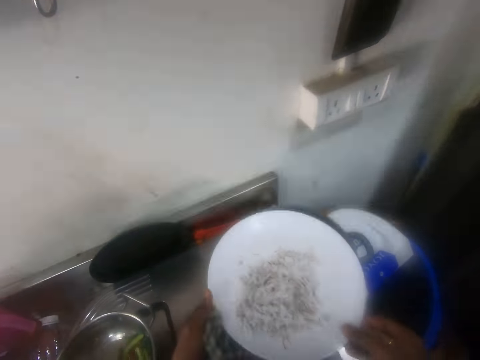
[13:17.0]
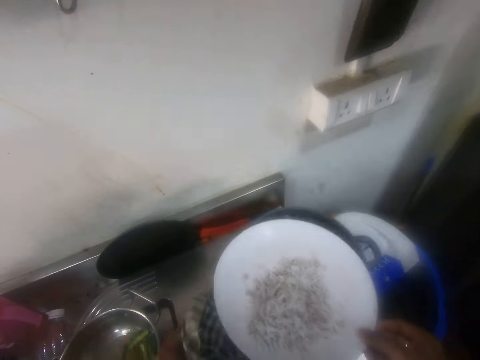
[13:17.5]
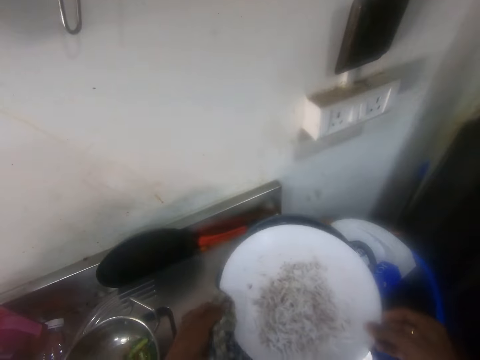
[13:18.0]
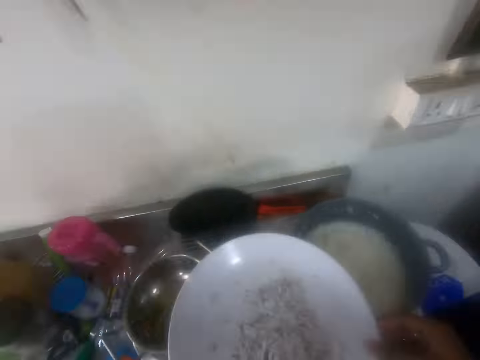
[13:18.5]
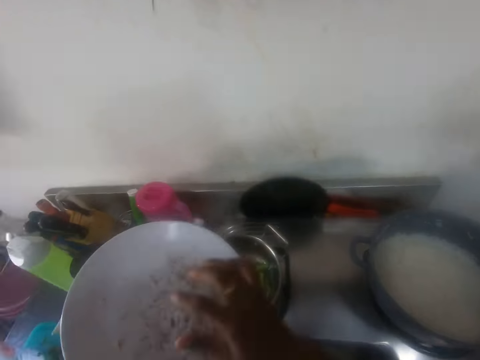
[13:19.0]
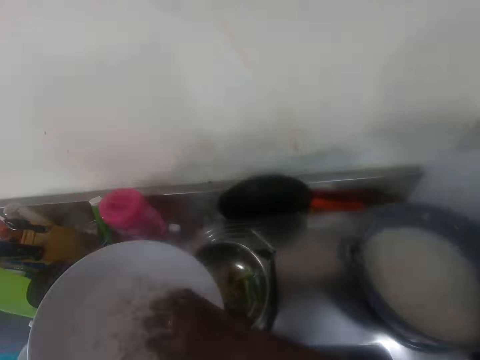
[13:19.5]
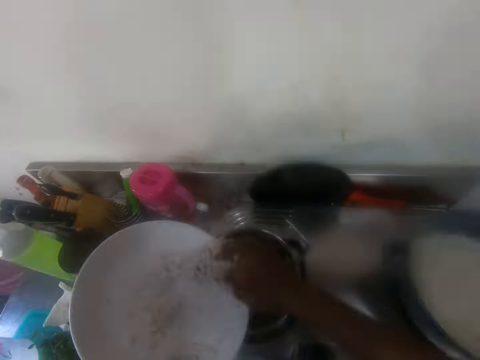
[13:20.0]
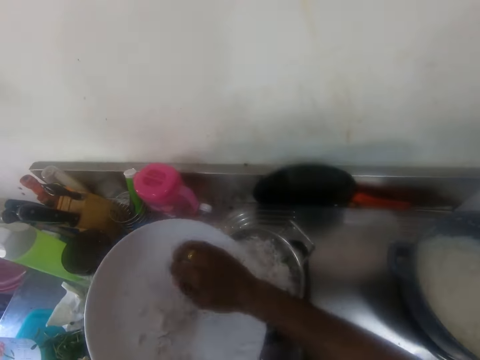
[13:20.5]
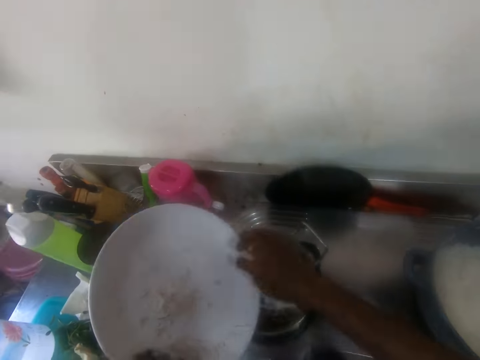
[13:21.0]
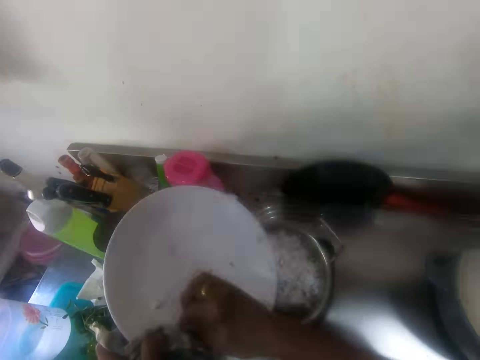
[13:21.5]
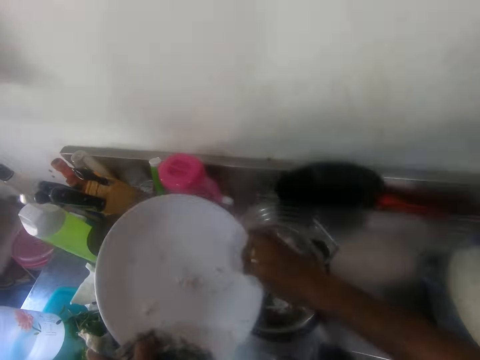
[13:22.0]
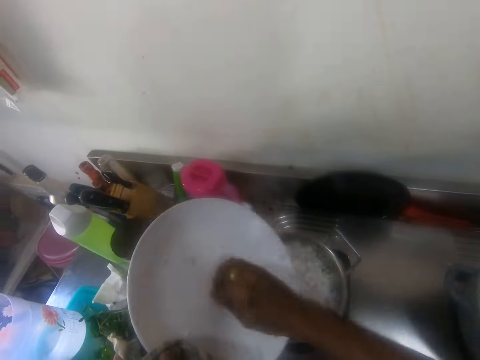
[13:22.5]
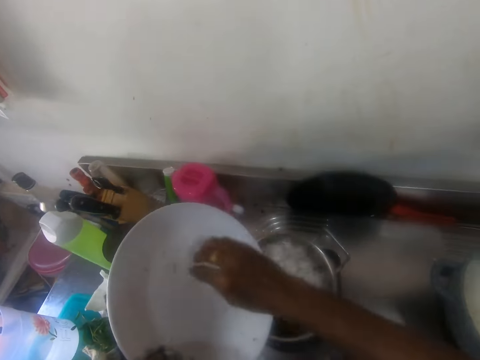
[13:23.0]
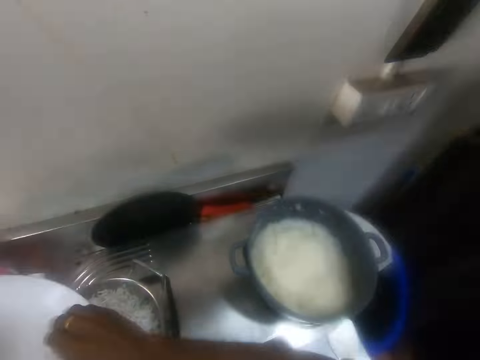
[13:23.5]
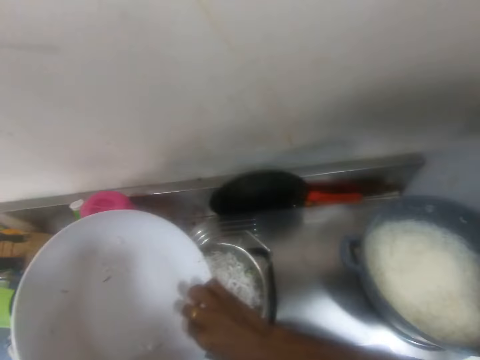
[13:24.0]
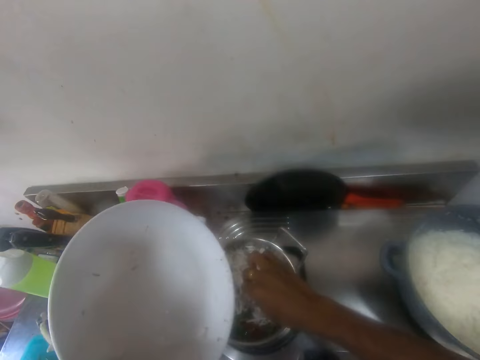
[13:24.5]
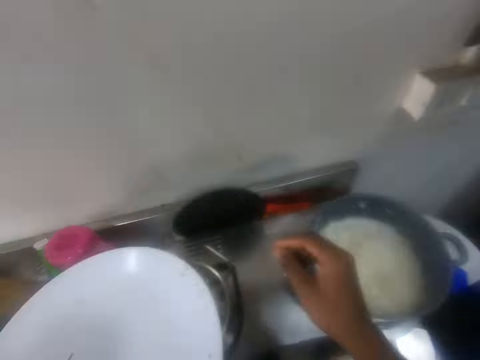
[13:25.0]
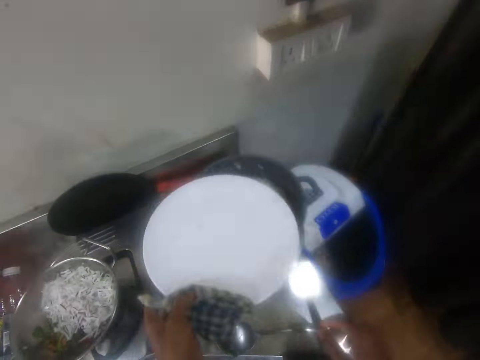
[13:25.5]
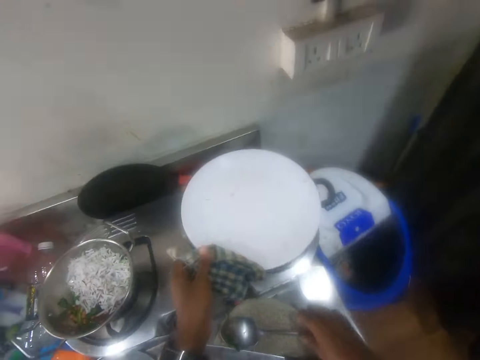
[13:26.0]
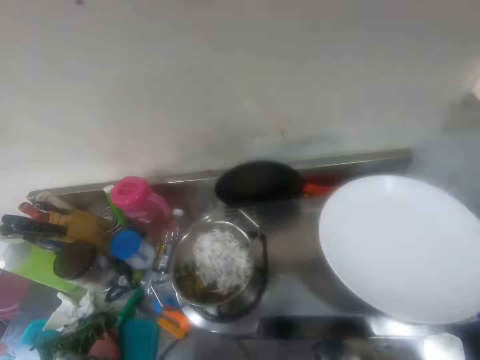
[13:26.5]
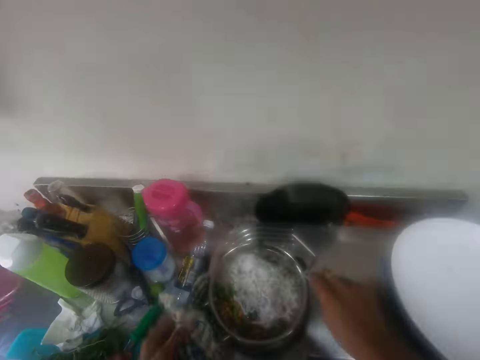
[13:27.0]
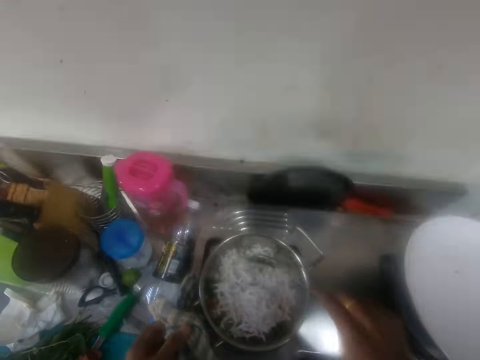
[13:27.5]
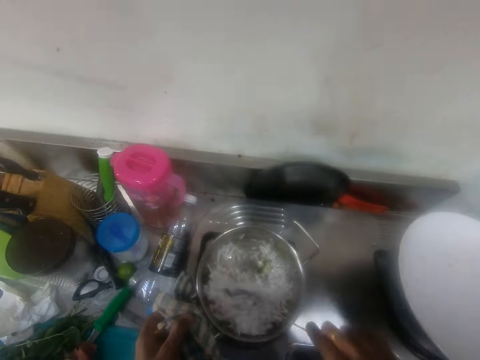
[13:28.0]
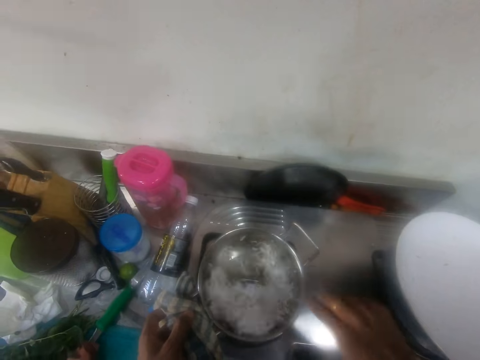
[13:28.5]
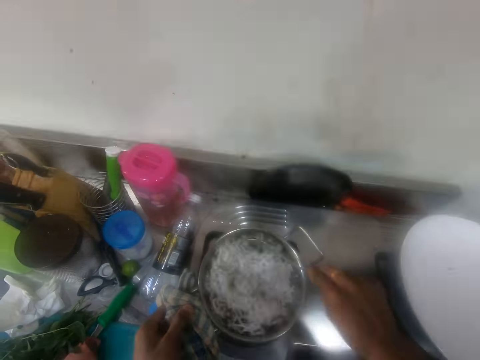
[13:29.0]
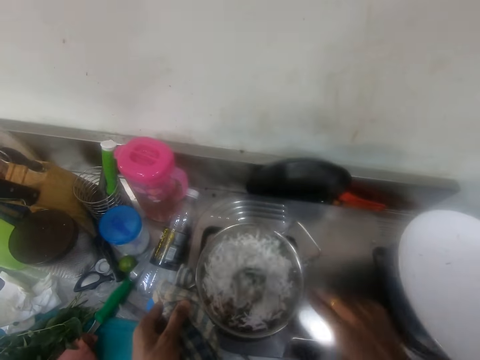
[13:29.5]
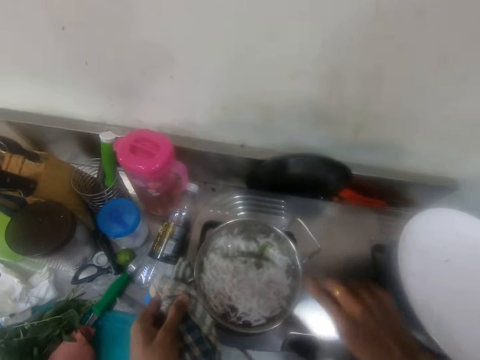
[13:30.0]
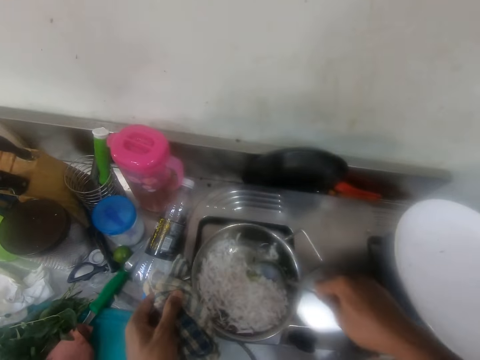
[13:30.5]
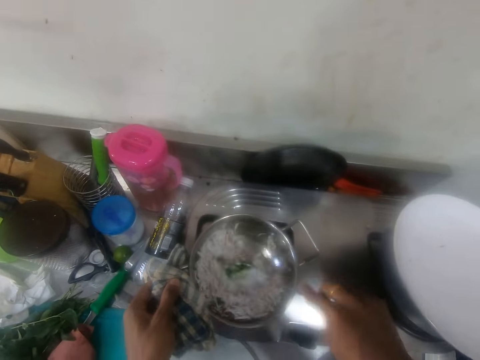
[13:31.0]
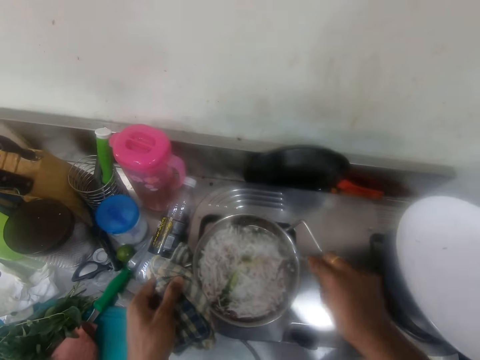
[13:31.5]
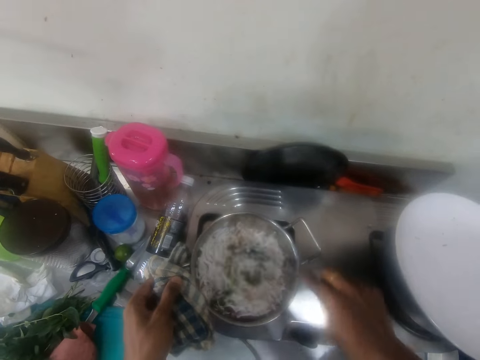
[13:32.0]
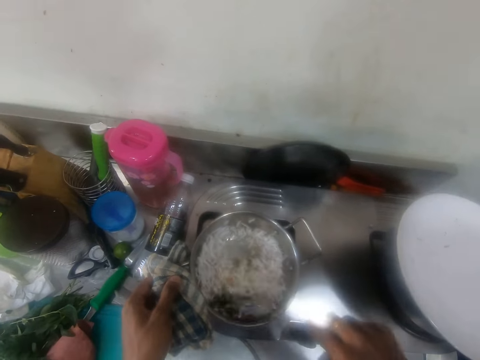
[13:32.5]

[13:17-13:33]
The camera wearer picks up the plate on the cooking pot on the cooking gas. They scoop something on the plate with a hand into the pot. They put the plate on the cooking pot on the cooking gas. They pick up the spoon on the table. They hold the pot with a kitchen towel. They stir the food in the cooking pot with the spoon.

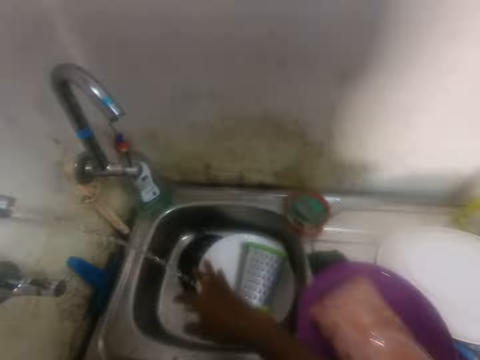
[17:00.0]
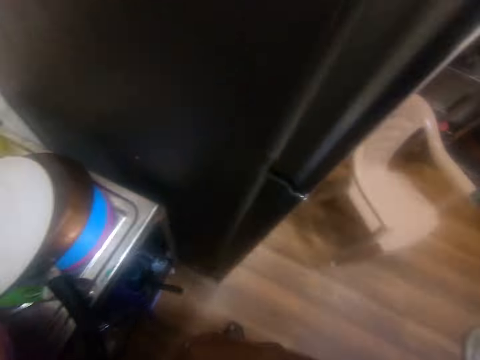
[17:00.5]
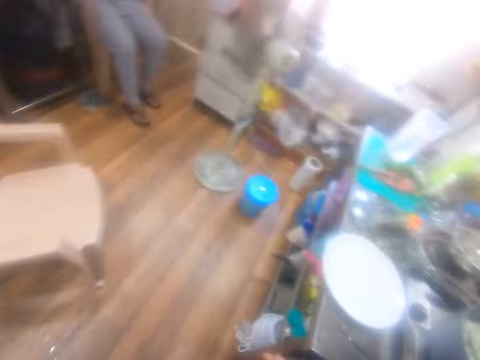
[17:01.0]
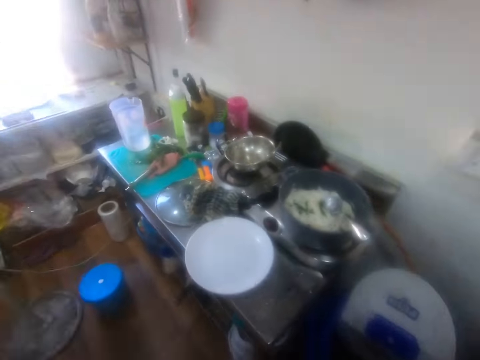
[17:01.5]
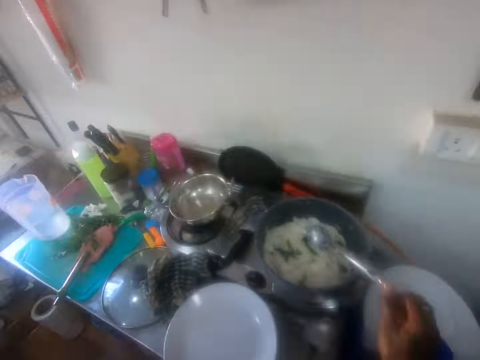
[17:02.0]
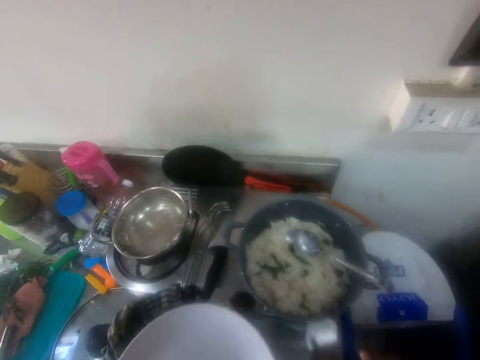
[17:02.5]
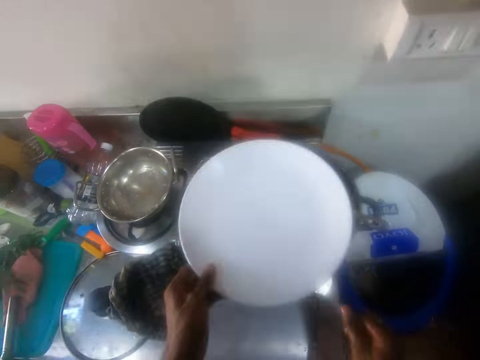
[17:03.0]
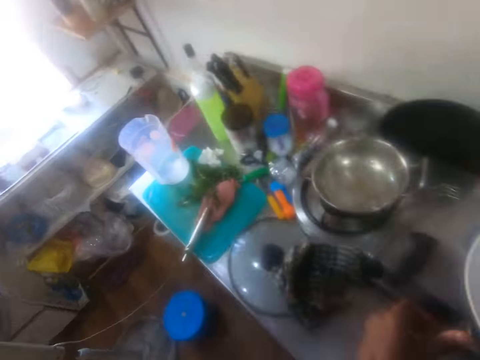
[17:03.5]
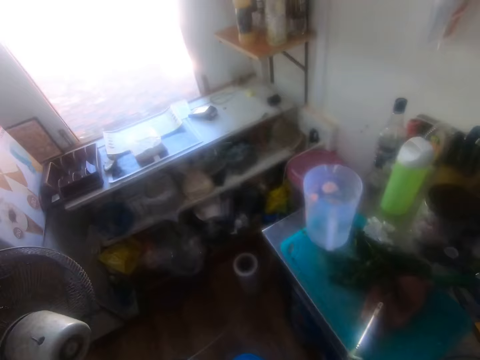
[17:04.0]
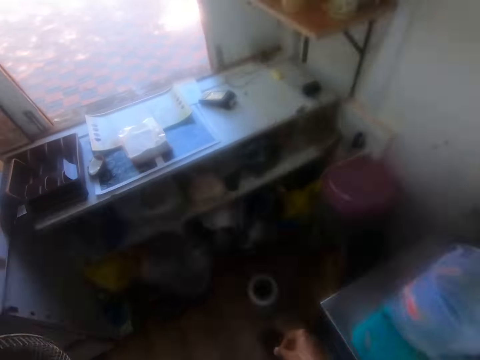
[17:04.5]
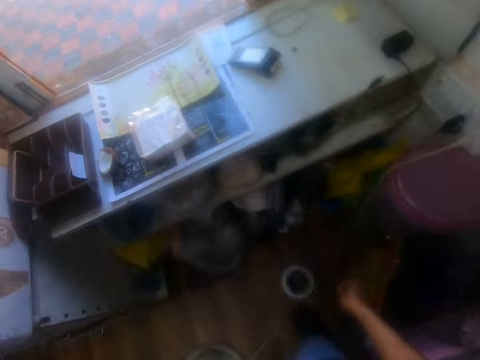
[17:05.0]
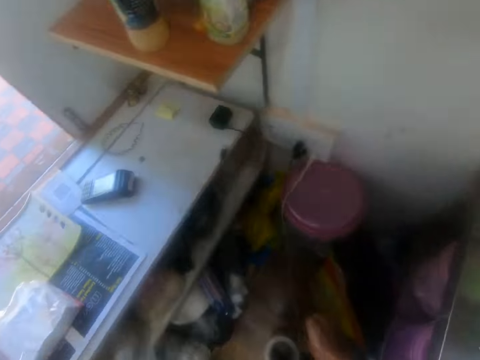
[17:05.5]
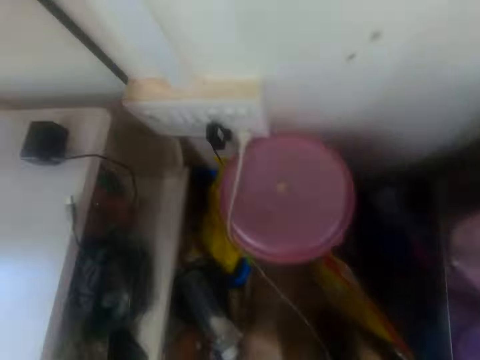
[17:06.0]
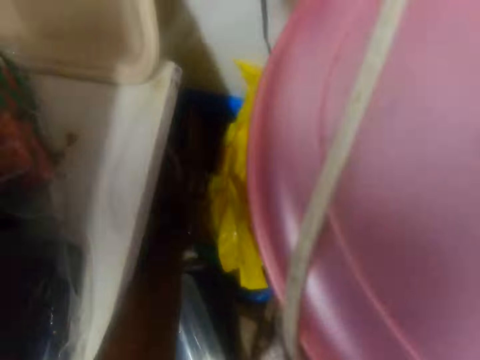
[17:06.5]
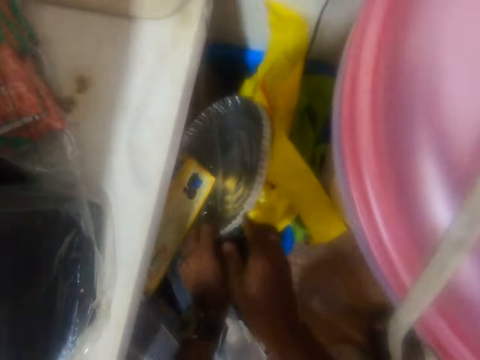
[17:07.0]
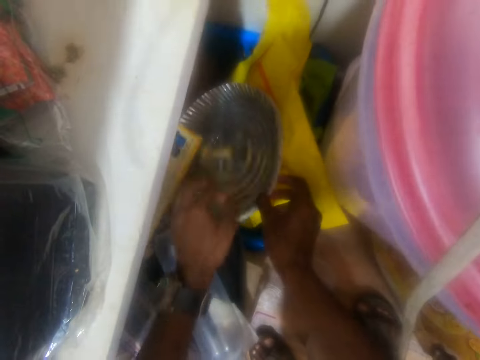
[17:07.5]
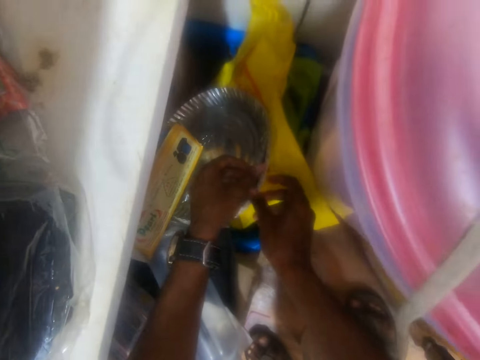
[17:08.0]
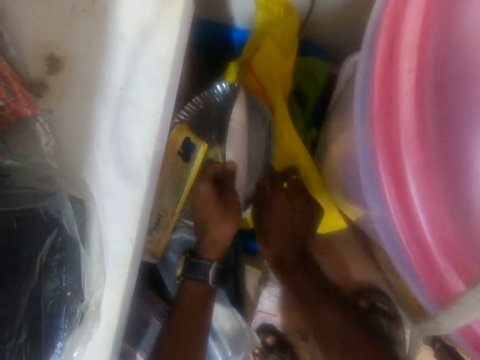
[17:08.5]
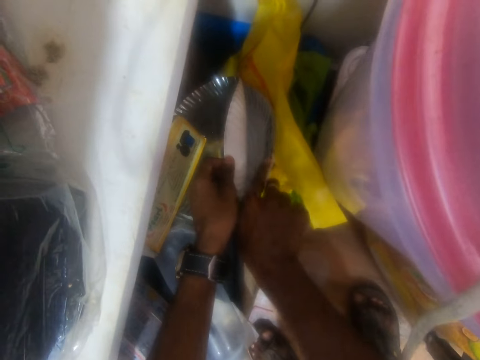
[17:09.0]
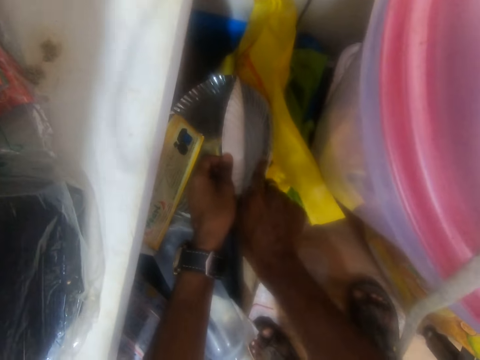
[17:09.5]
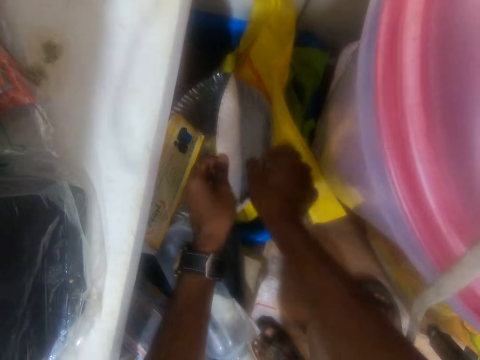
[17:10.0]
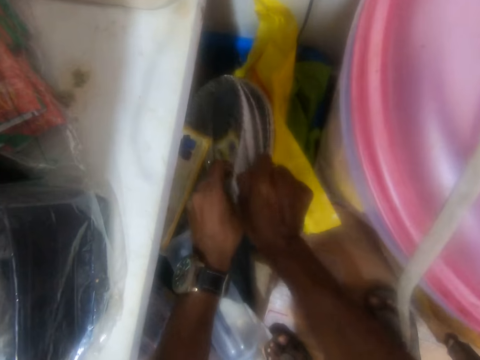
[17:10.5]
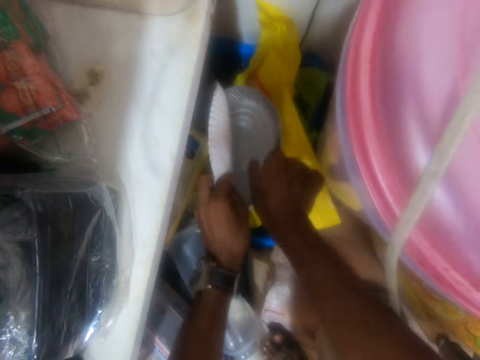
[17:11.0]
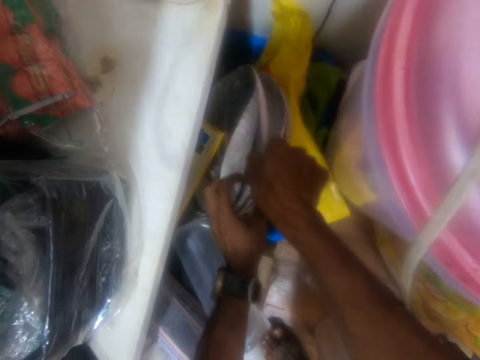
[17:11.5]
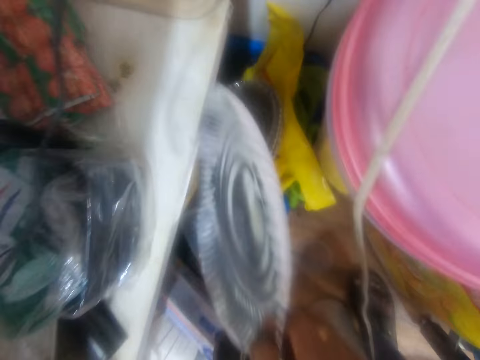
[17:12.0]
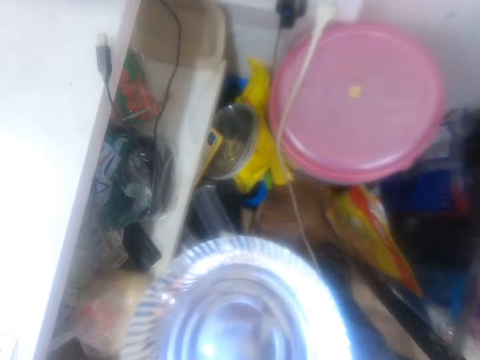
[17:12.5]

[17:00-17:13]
The camera wearer closes the tap. They turn. They walk around. They pick up a plate on the stove. They put the plate on a pot. They walk across the kitchen. They take foil plates in a compartment. They pull out a foil plate.
